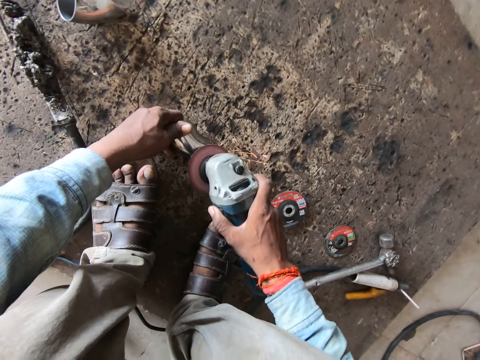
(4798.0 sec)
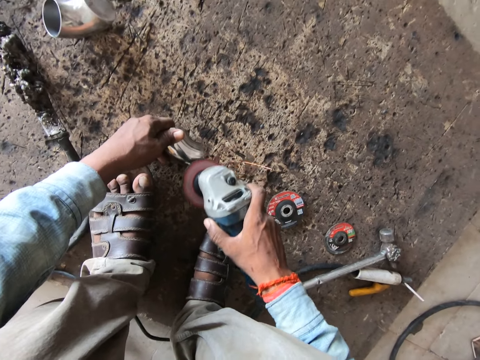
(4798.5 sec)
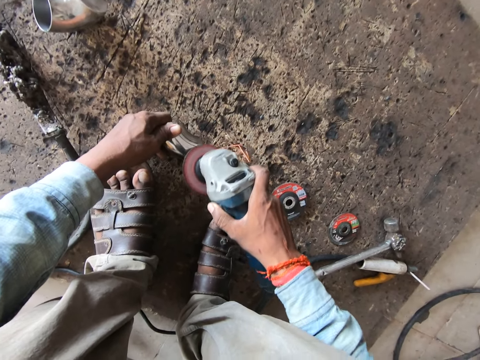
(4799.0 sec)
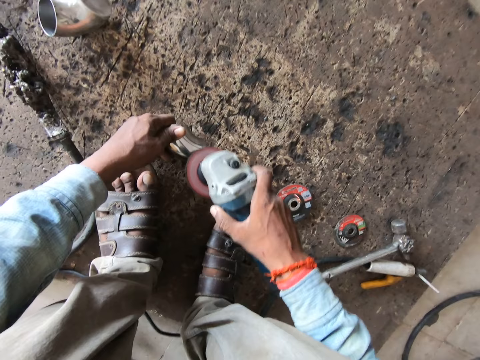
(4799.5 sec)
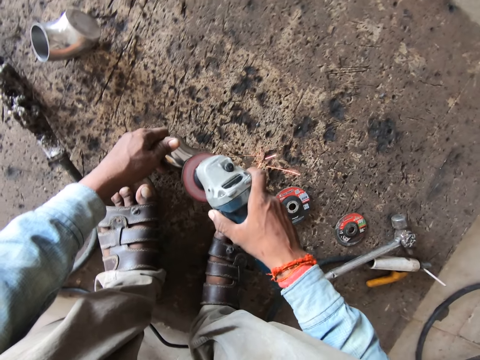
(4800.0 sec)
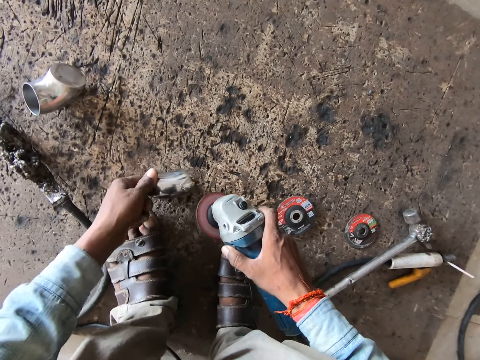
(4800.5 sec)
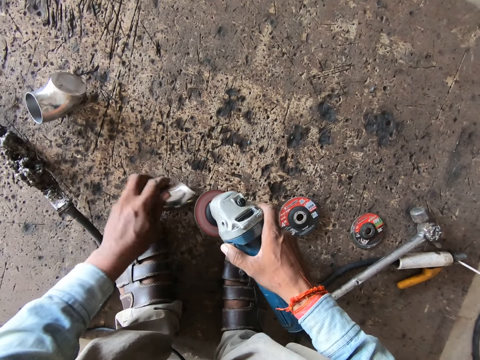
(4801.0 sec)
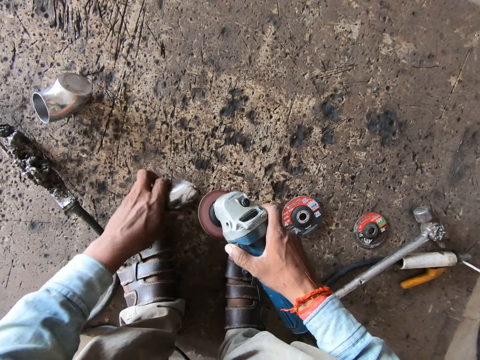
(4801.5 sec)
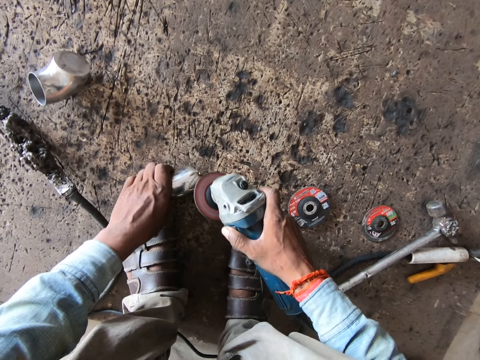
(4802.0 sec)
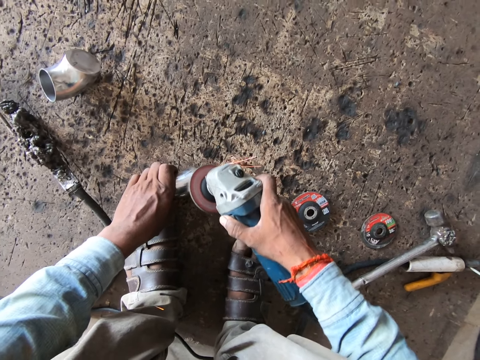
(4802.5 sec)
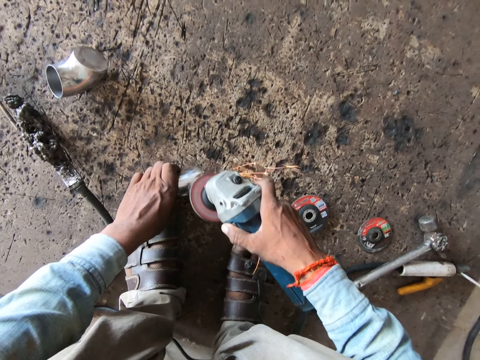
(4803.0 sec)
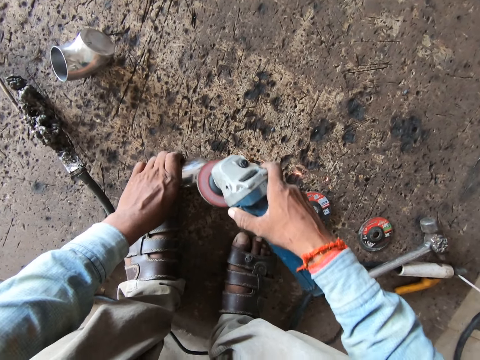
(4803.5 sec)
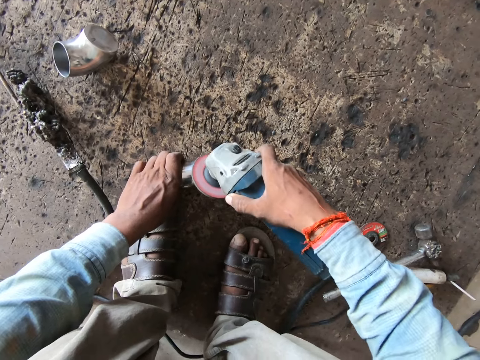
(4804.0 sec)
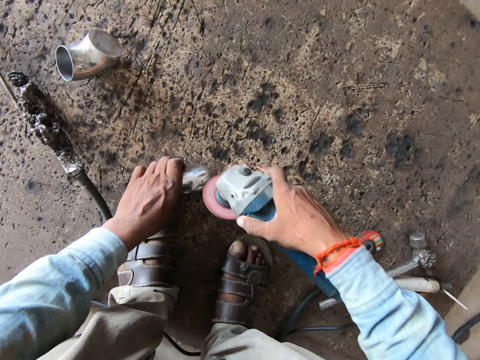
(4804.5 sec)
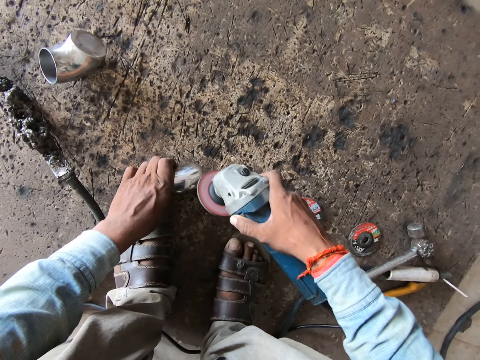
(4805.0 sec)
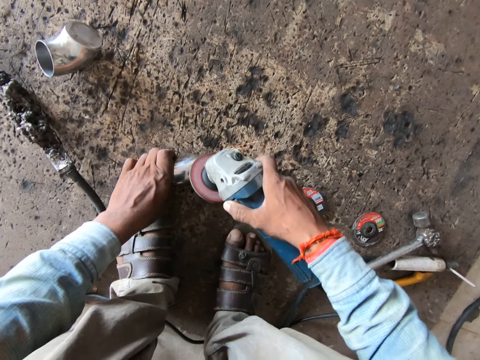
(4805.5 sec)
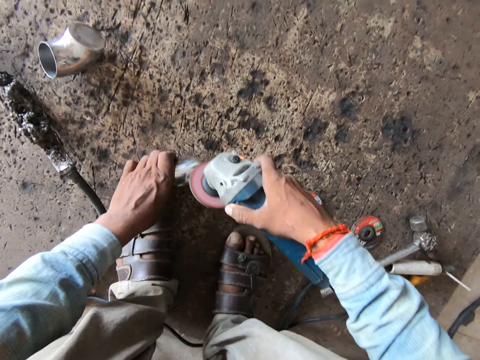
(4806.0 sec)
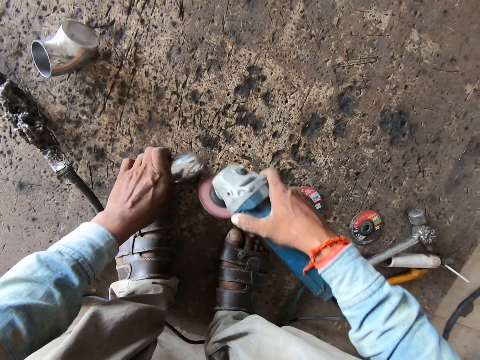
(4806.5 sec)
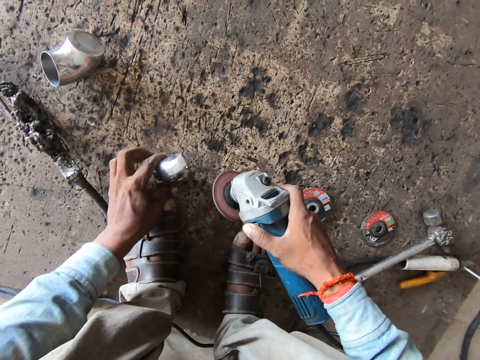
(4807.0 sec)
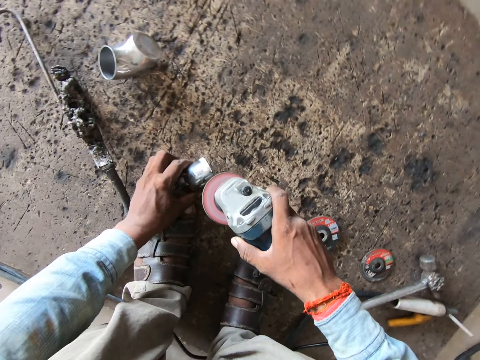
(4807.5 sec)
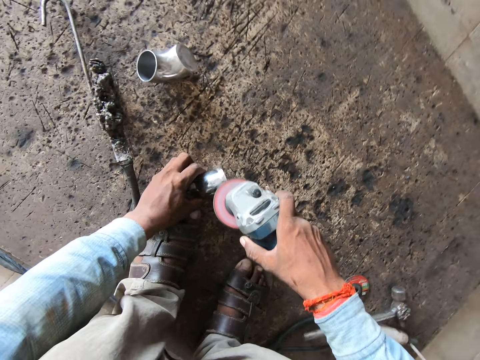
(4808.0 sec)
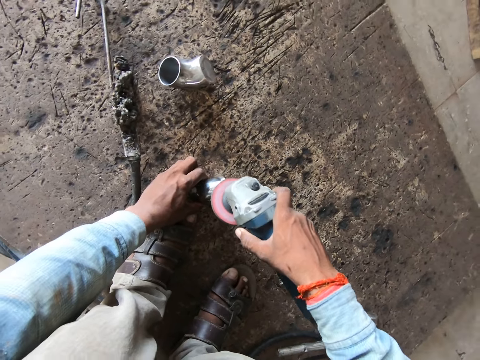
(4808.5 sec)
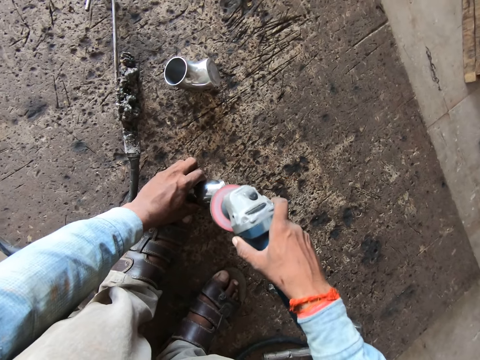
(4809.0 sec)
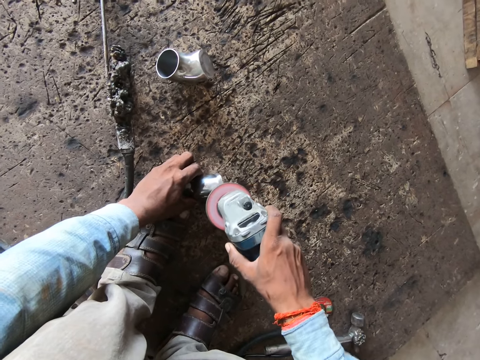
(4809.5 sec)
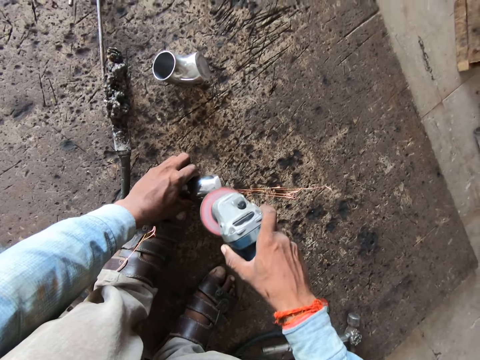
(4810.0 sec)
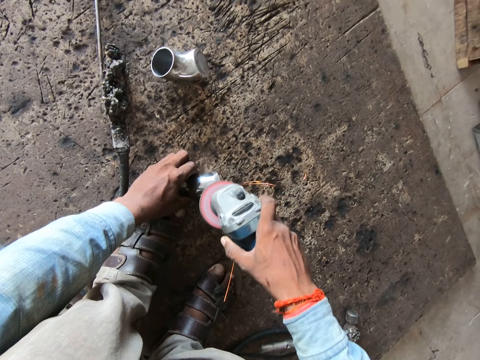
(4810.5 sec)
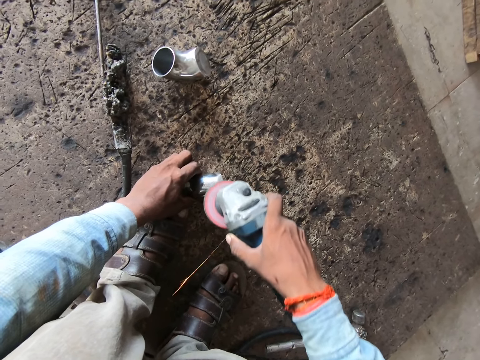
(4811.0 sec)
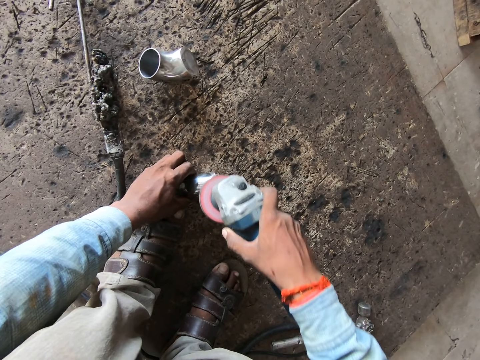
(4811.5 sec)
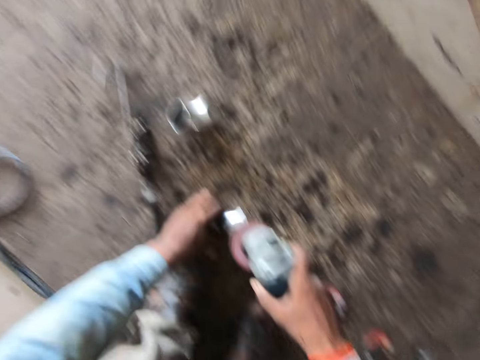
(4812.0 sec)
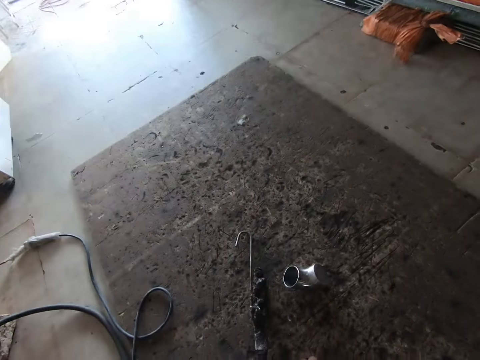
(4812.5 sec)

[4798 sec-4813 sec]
The camera wearer adjusts the steel elbow on the floor with his left hand. He grinds the steel elbow with the angle grinder in his right hand.

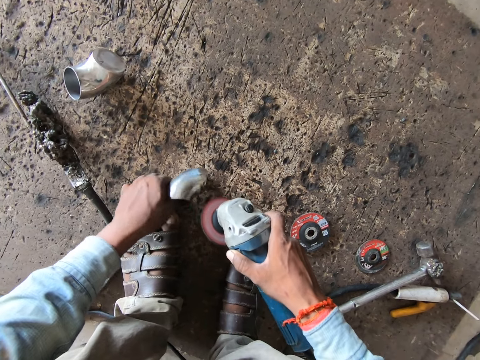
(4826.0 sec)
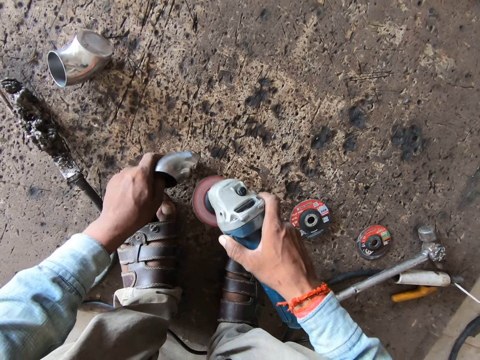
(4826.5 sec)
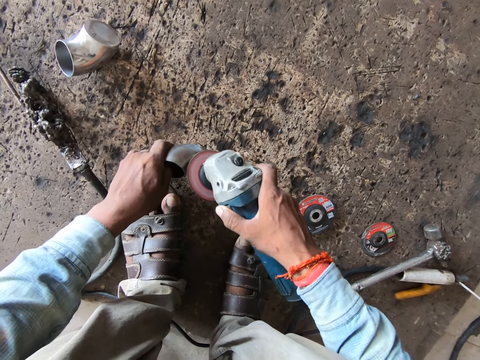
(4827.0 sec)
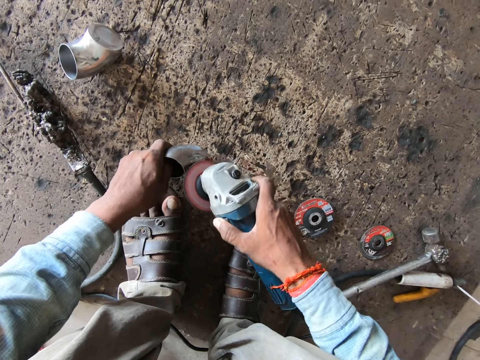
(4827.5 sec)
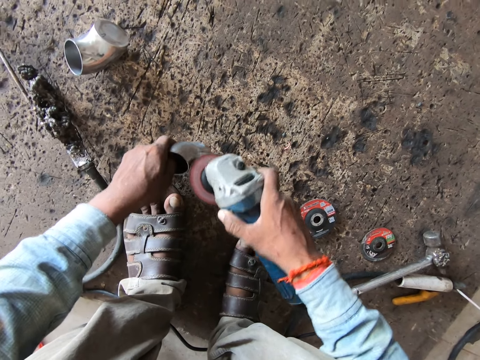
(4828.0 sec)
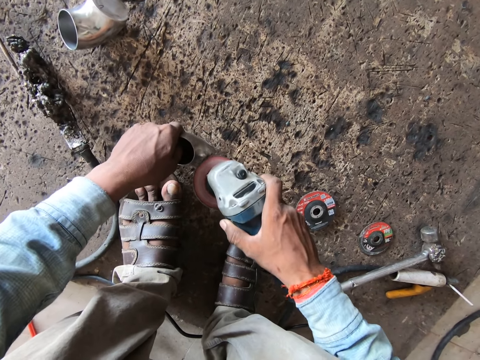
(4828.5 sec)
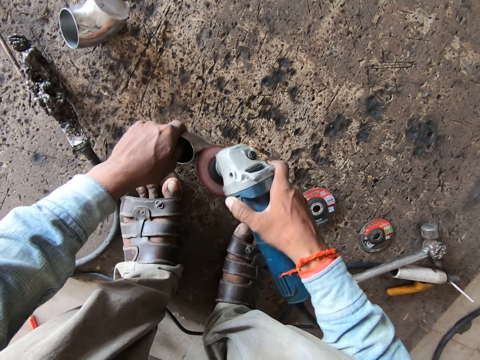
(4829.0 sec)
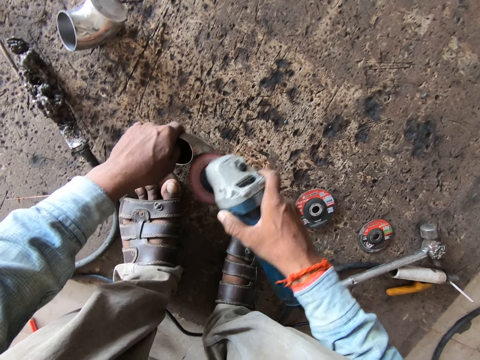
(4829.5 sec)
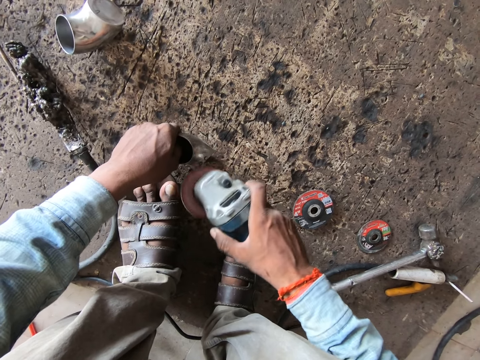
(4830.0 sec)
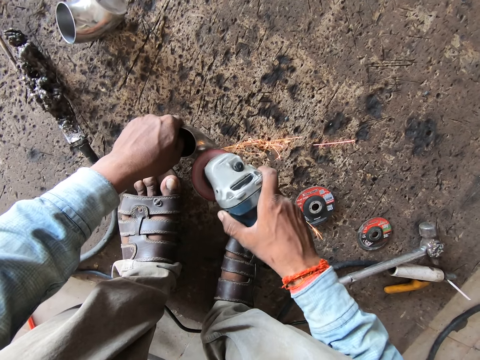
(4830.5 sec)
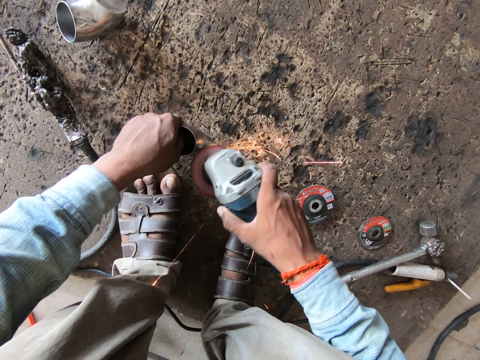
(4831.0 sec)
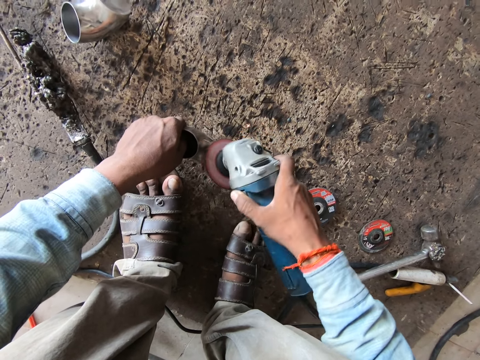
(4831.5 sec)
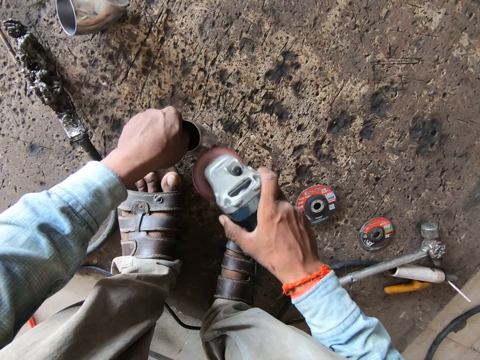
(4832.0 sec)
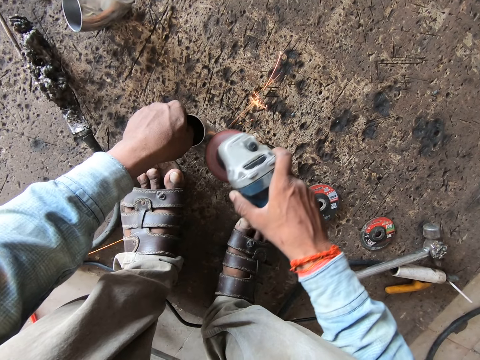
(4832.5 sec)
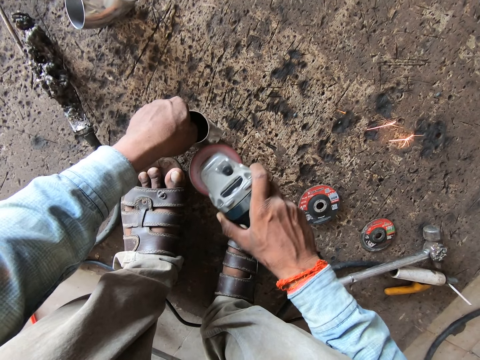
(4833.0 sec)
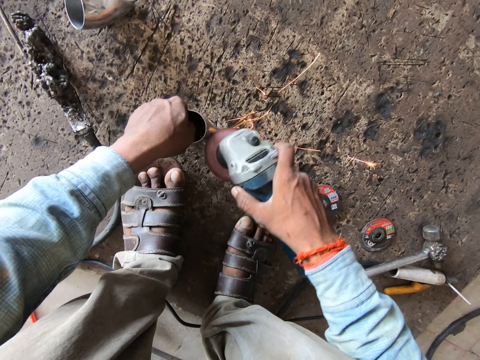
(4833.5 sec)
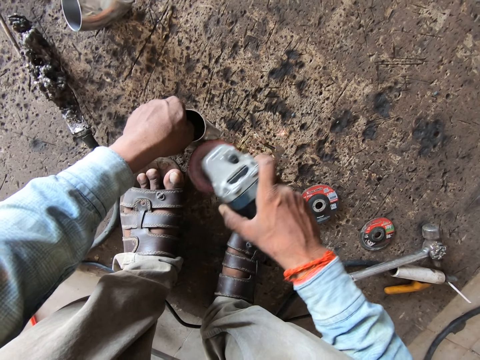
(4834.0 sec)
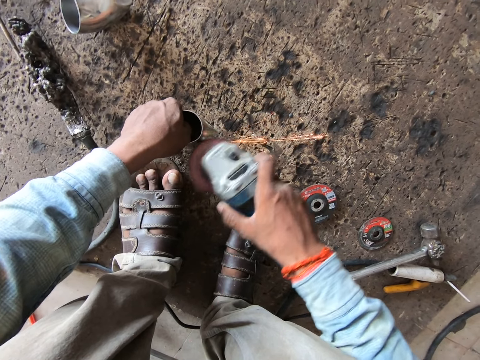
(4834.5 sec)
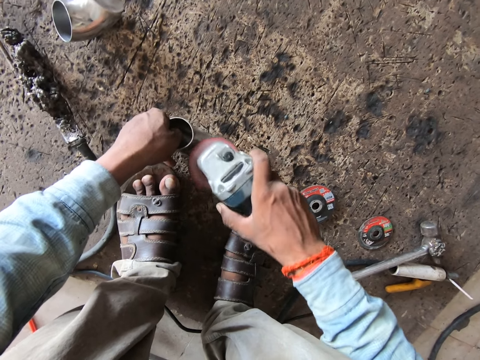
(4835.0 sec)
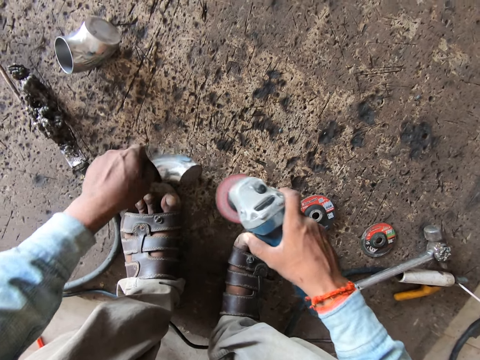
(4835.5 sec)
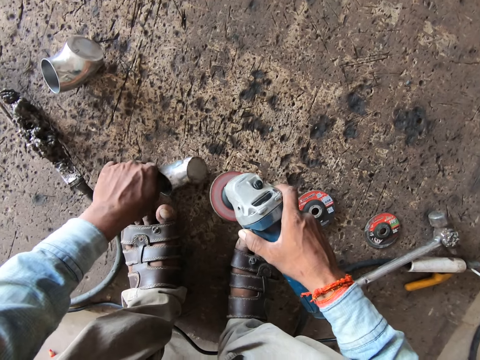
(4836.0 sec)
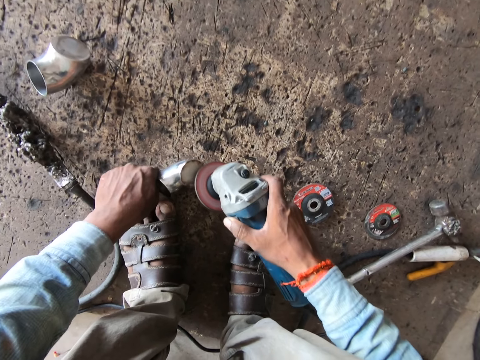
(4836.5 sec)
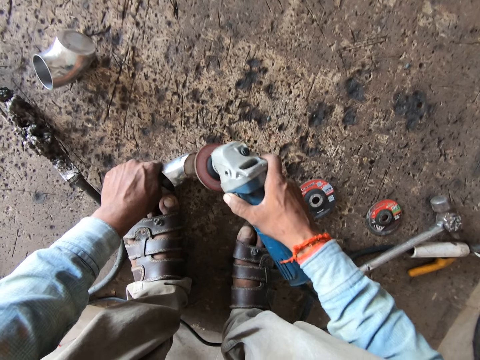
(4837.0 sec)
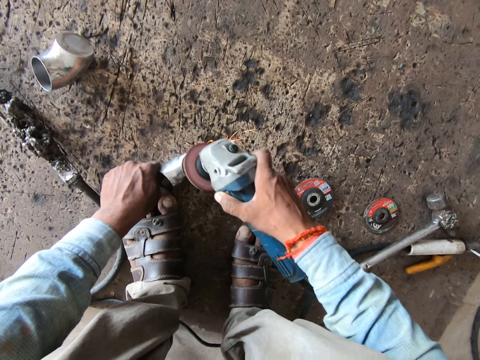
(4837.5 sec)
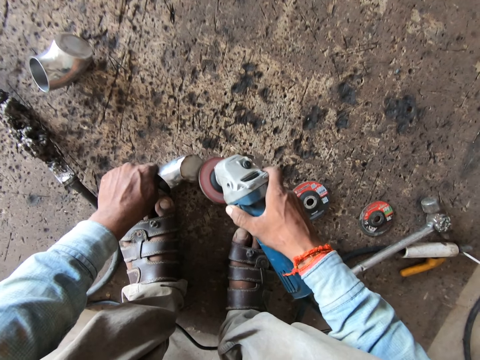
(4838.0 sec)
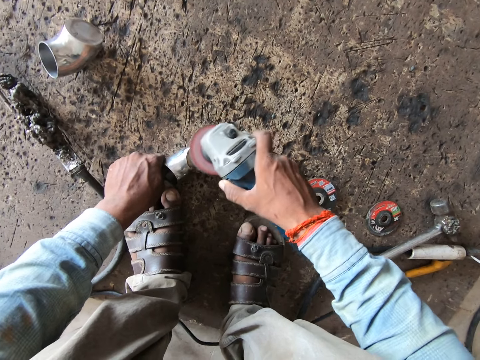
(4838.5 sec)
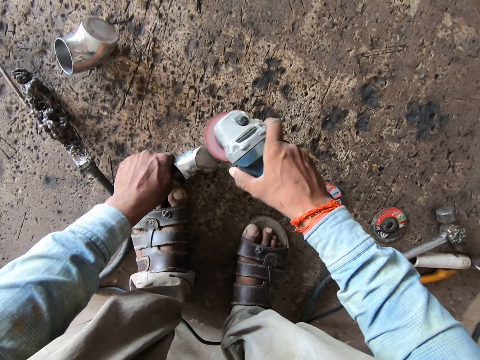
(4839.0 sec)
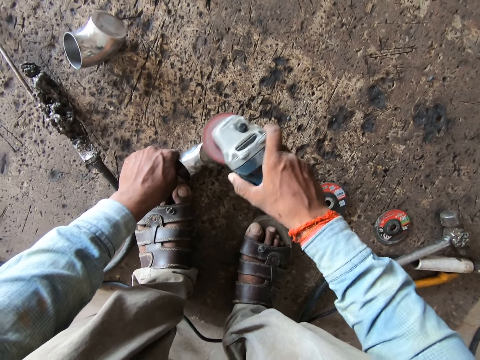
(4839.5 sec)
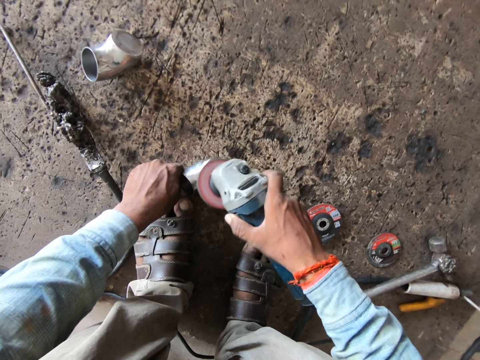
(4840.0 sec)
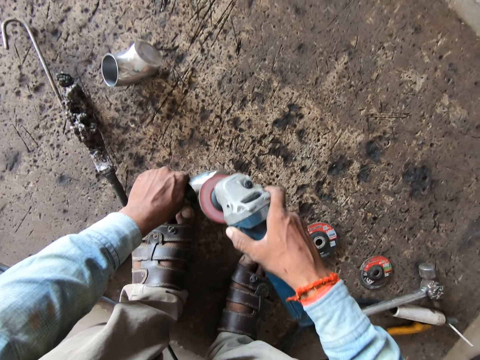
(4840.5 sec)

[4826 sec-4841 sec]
The camera wearer adjusts the steel elbow on the floor with his left hand. He grinds the steel elbow with the angle grinder in his right hand. He adjusts the steel elbow on the floor with his left hand. He grinds the steel elbow with the angle grinder in his right hand.
